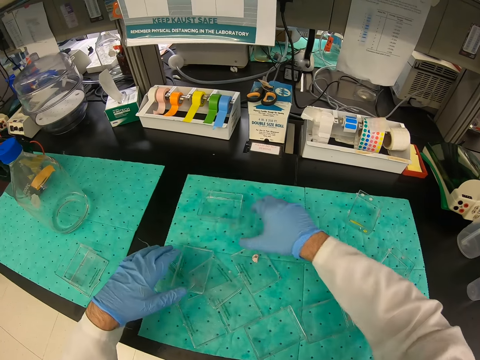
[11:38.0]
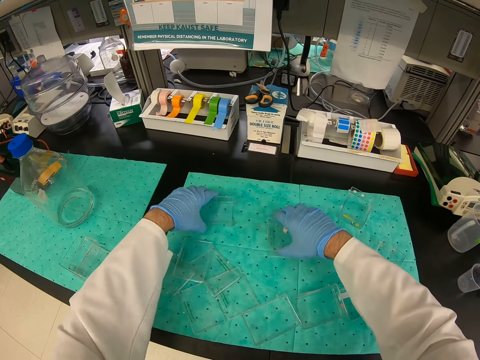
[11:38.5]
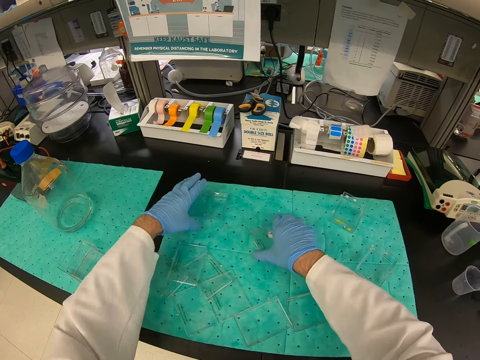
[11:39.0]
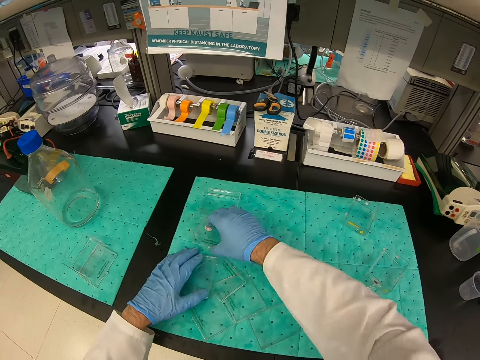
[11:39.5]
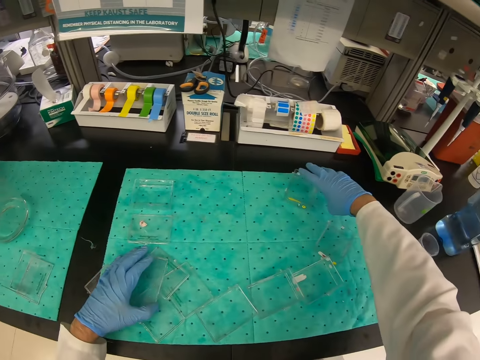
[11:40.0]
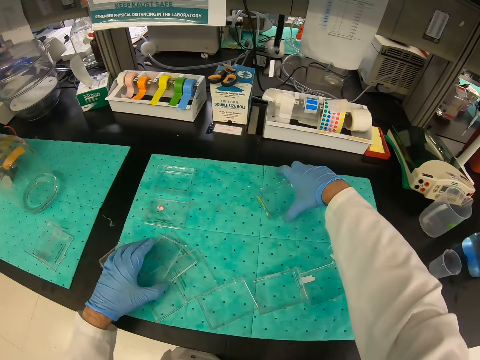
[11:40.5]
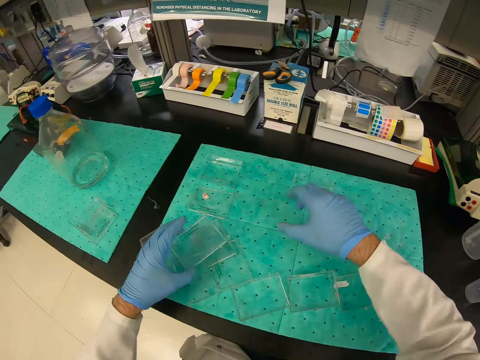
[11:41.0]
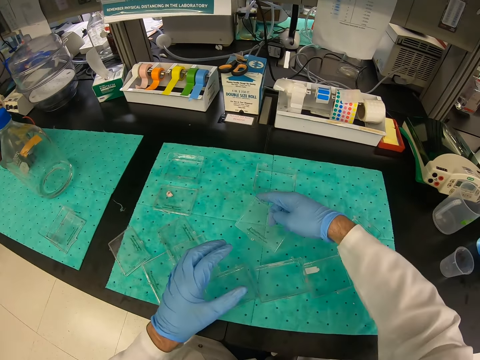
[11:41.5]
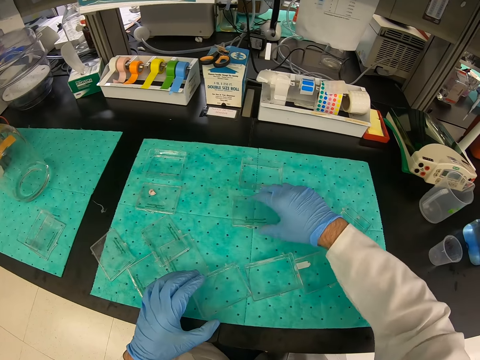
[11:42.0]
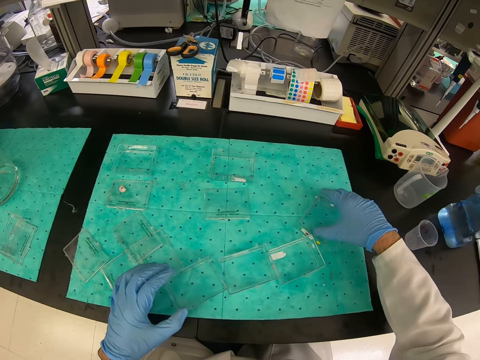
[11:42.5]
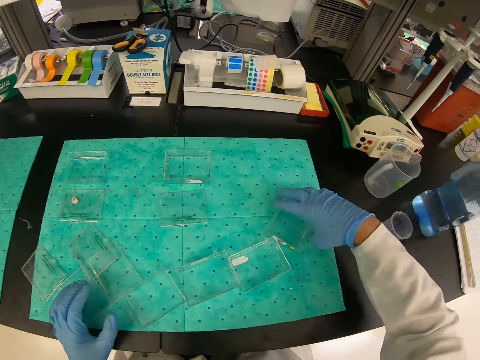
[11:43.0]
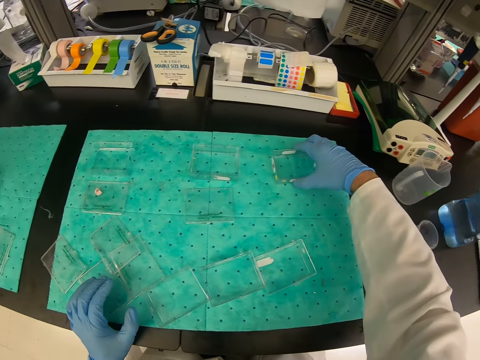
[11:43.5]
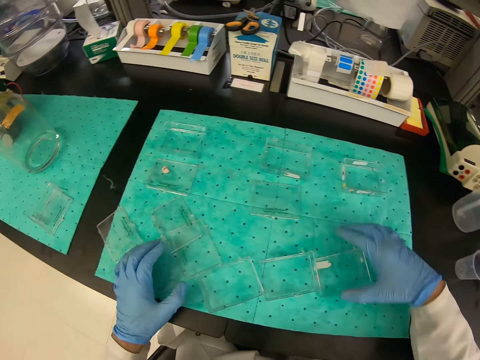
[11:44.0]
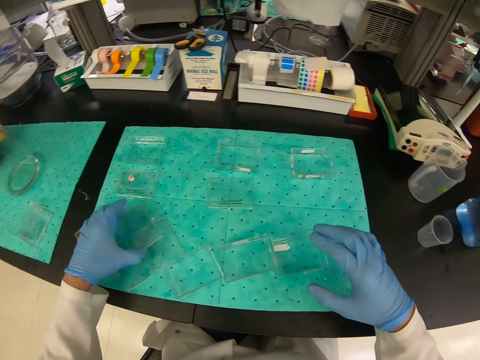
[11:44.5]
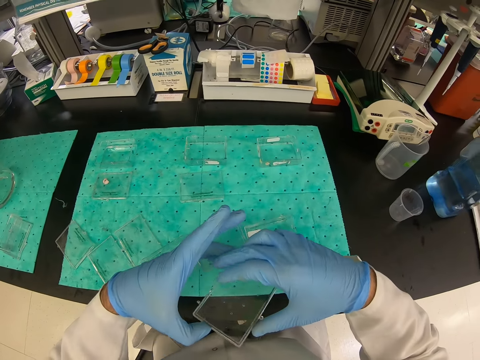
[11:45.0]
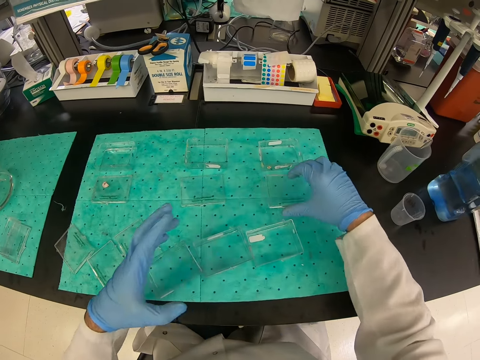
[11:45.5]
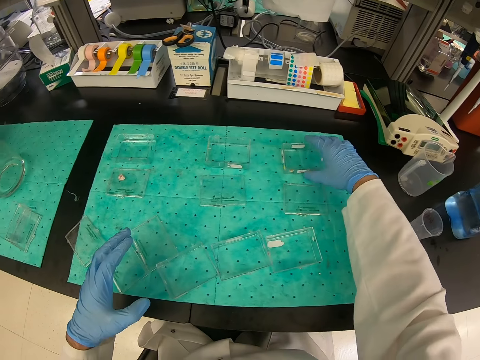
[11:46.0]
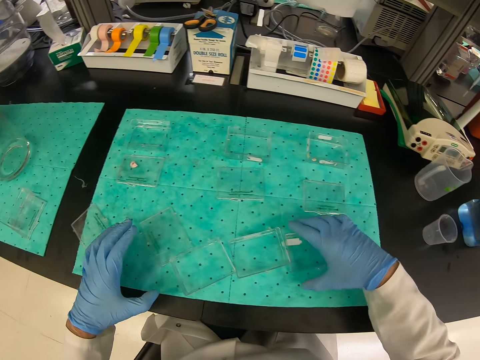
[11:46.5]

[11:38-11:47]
The camera wearer arranges an apparatus.

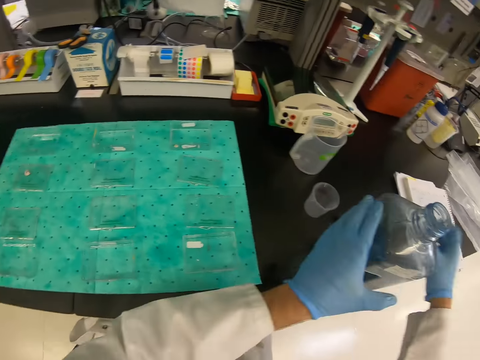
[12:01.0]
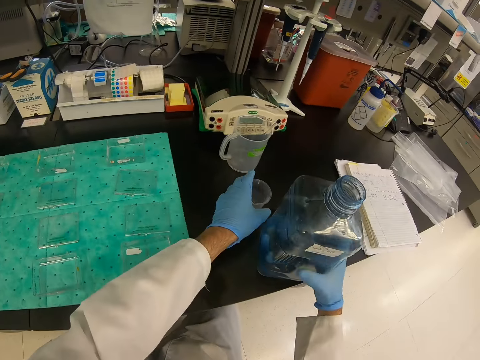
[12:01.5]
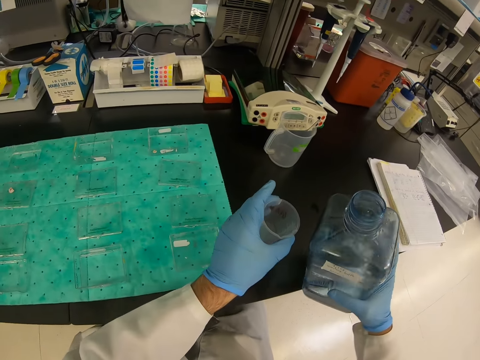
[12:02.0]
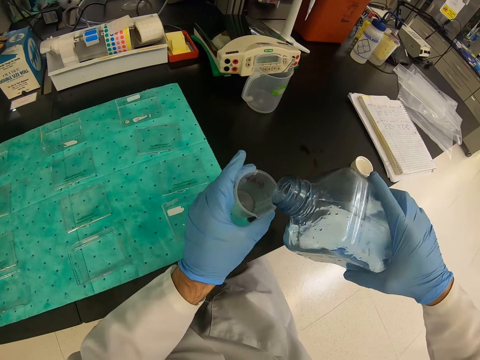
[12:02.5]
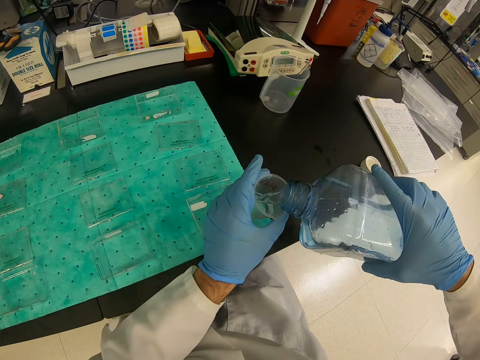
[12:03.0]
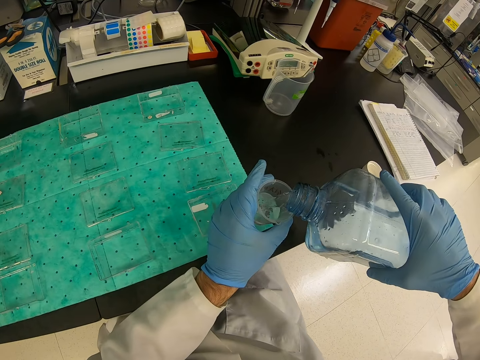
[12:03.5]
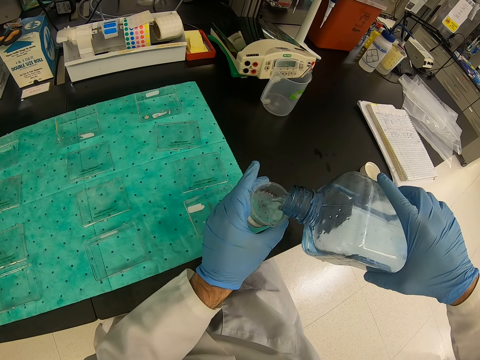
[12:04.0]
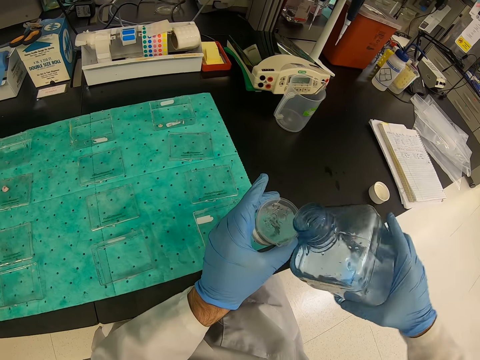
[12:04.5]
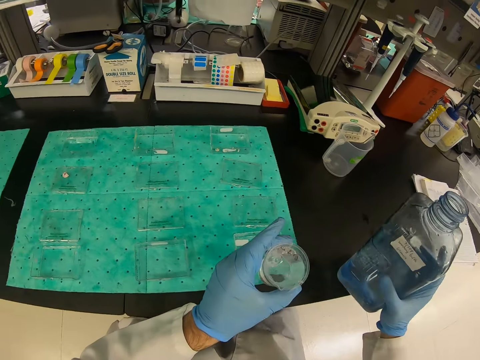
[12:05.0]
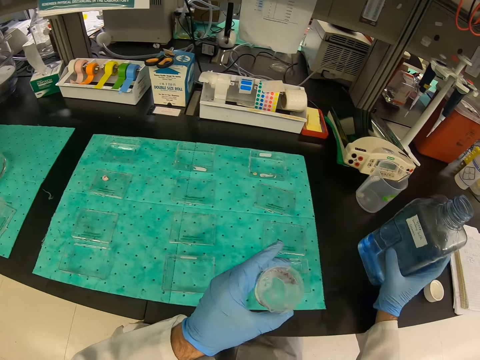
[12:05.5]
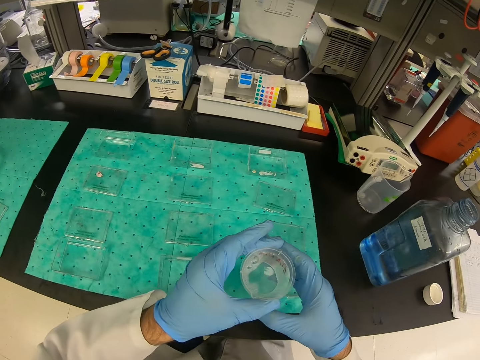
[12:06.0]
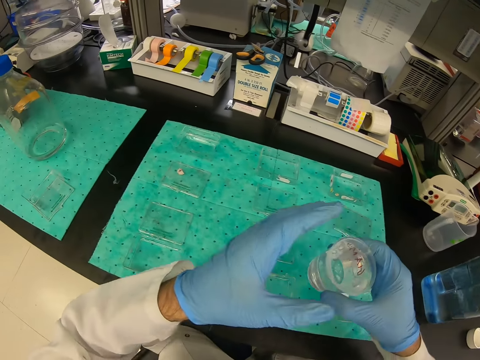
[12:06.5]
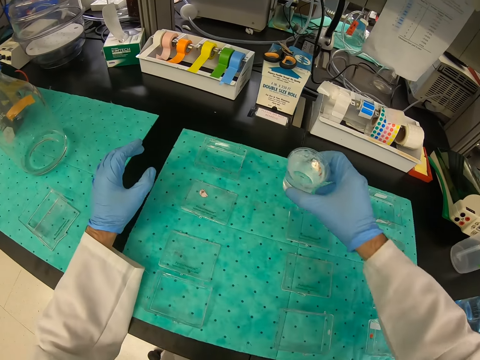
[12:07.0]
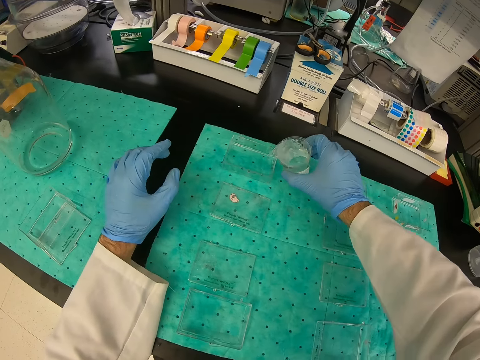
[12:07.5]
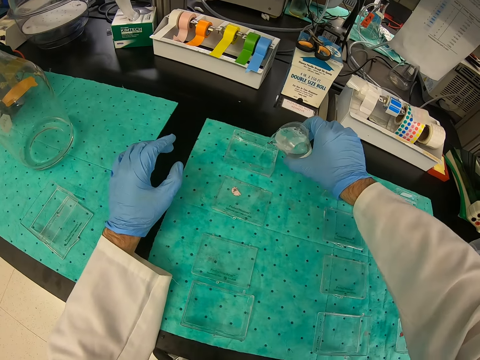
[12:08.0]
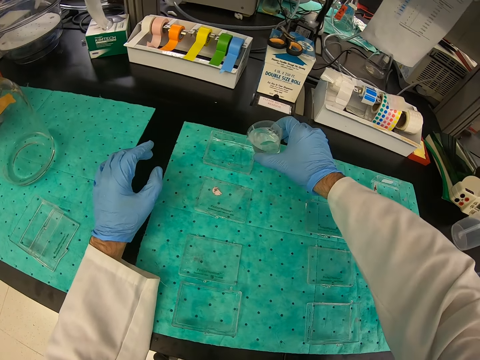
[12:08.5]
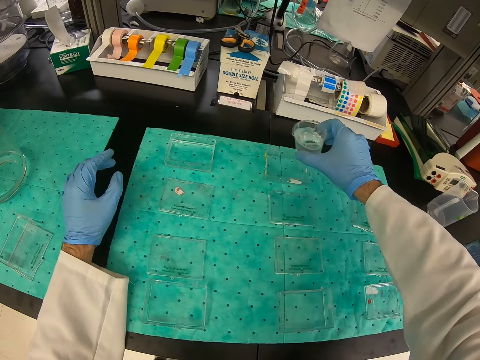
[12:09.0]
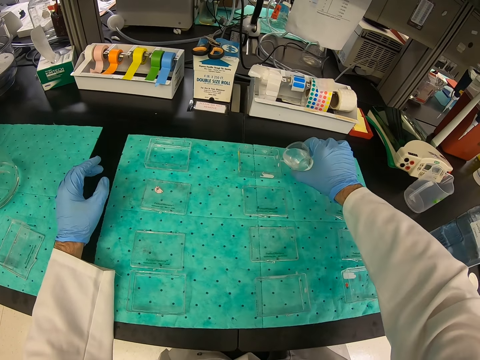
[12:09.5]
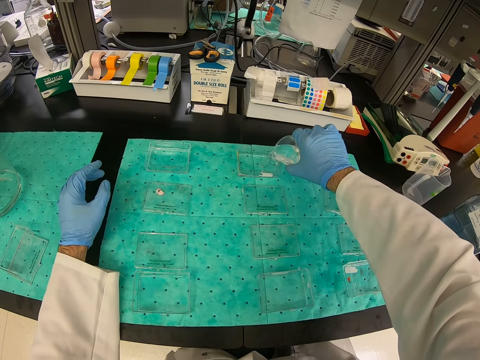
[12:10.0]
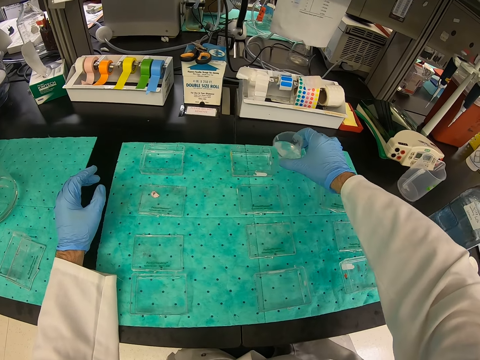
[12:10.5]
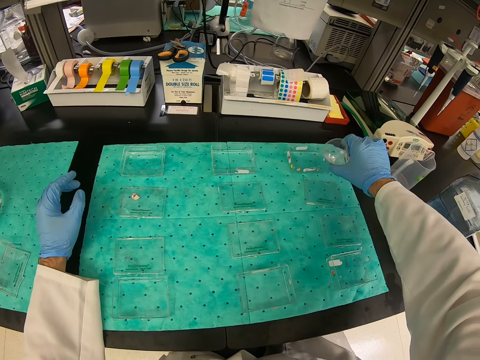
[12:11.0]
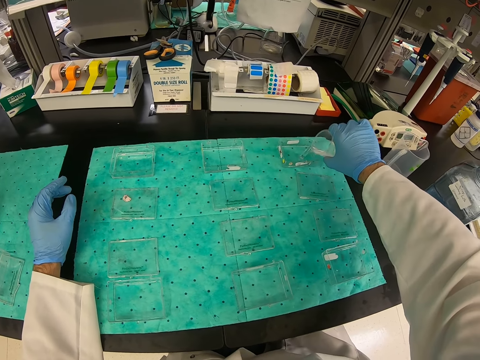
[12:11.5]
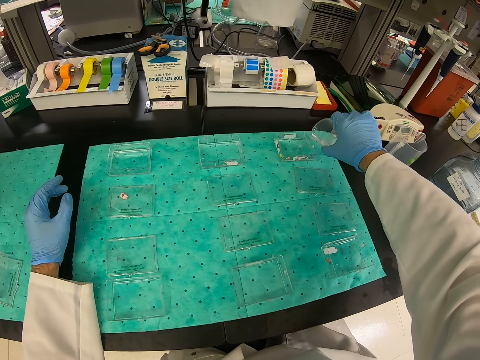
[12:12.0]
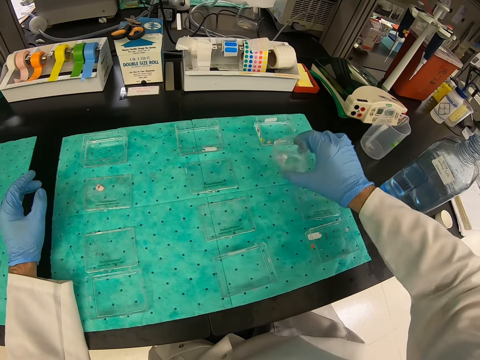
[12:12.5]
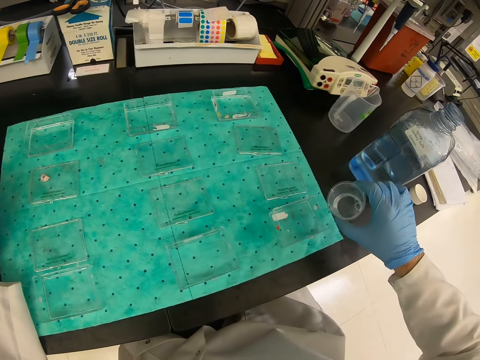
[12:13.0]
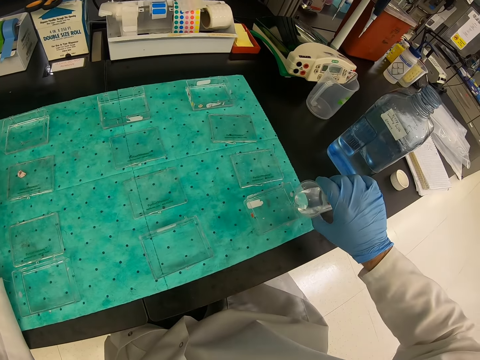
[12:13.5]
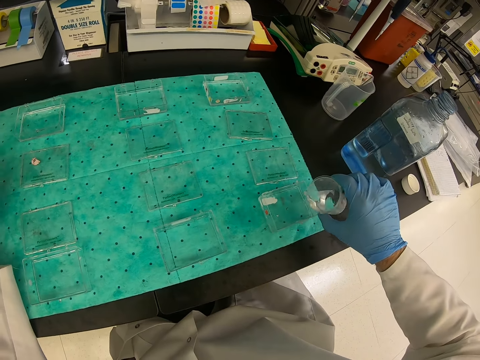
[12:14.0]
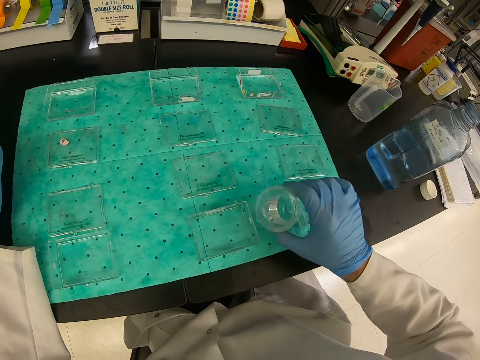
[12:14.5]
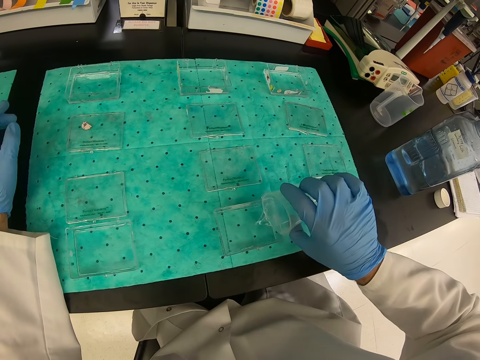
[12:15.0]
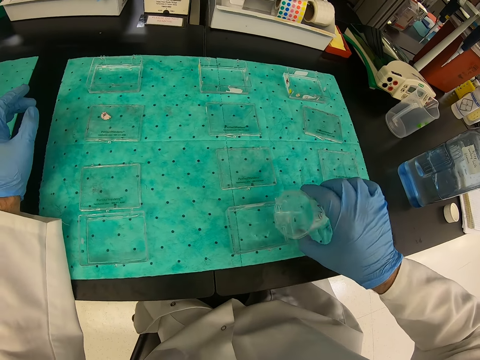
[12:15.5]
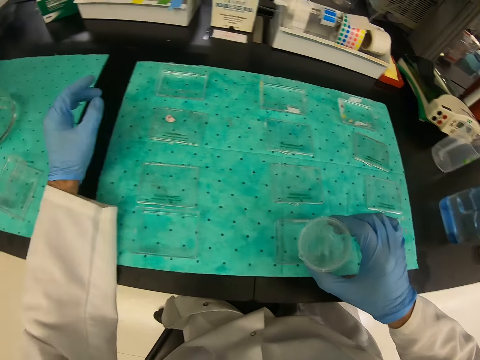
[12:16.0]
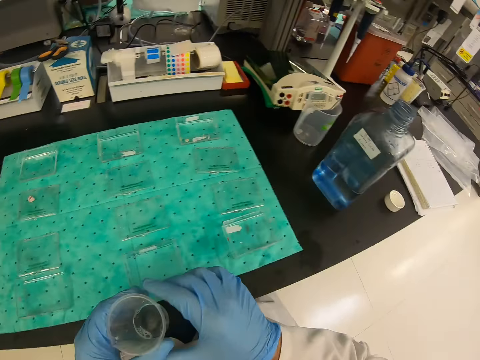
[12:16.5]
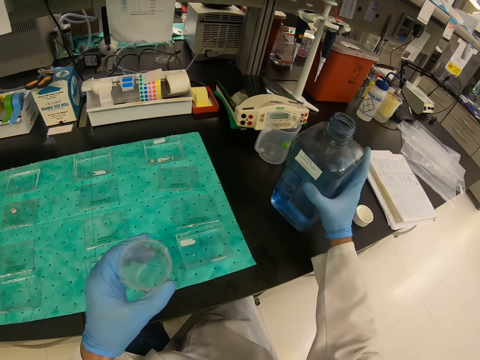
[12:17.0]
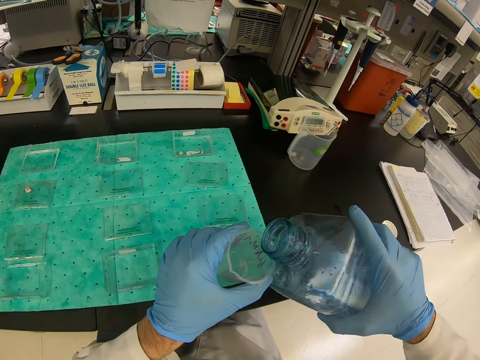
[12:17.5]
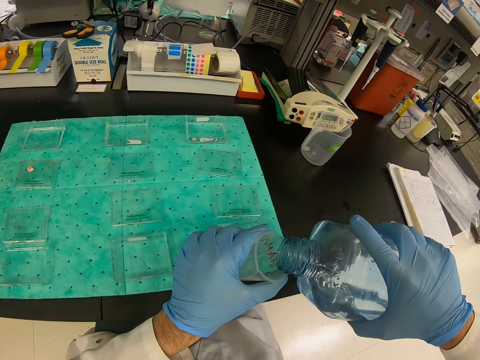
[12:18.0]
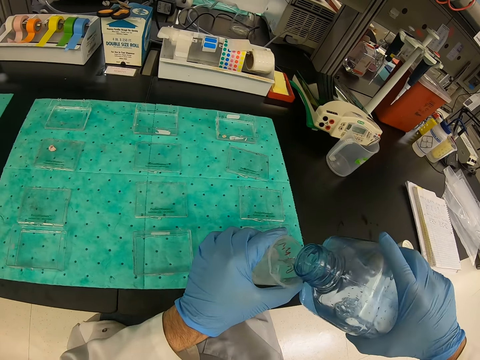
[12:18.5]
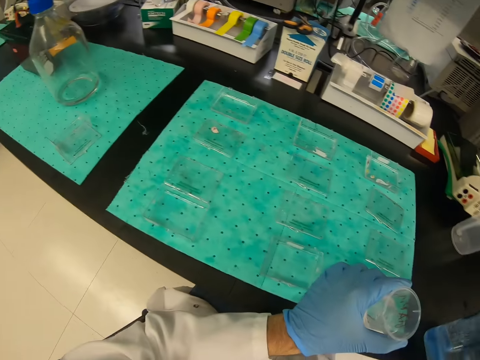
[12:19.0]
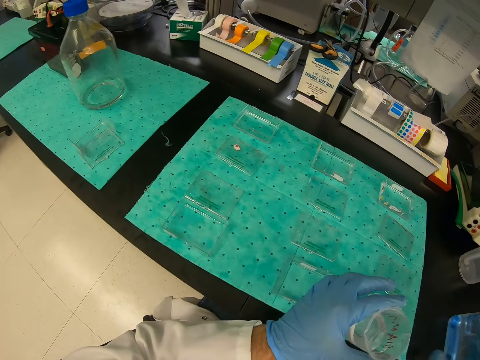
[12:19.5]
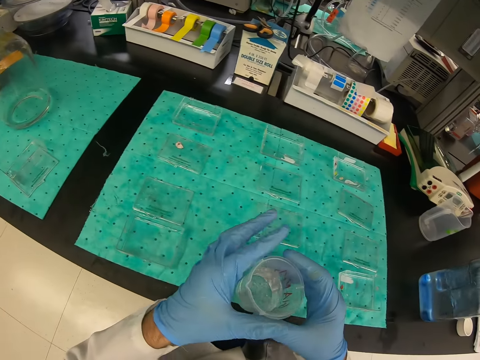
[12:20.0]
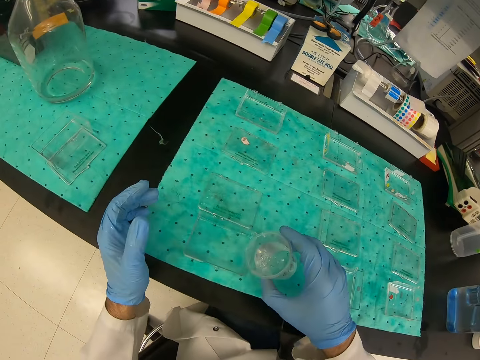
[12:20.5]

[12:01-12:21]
The camera wearer pours liquid into a glass. They pour liquid into the containers. They pour liquid into the glass.
